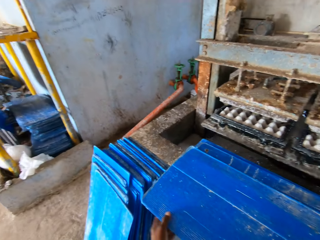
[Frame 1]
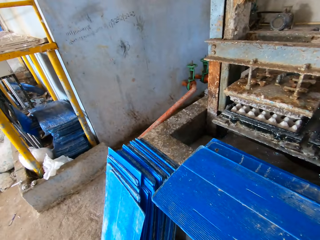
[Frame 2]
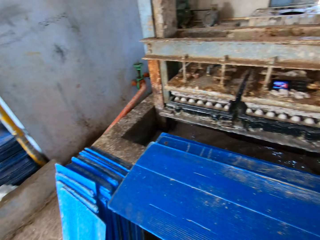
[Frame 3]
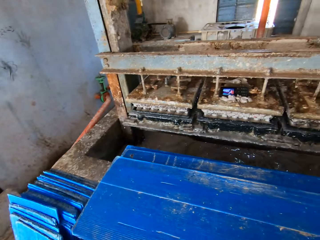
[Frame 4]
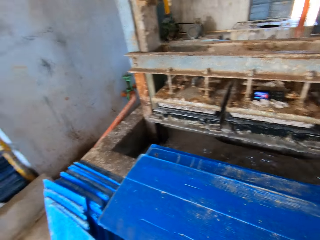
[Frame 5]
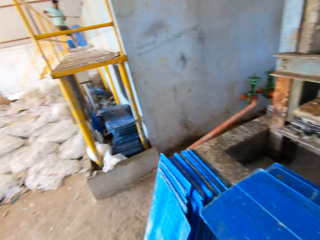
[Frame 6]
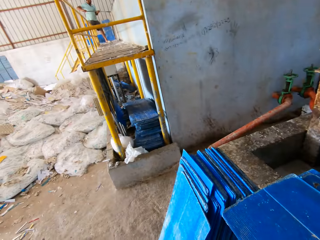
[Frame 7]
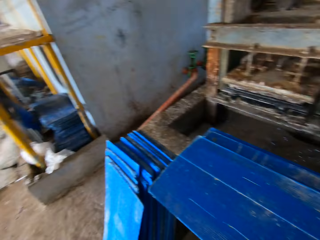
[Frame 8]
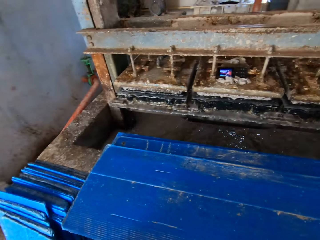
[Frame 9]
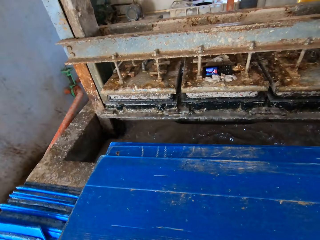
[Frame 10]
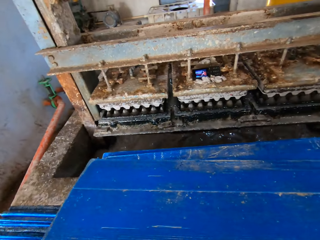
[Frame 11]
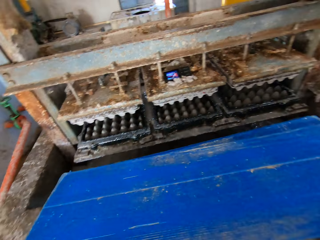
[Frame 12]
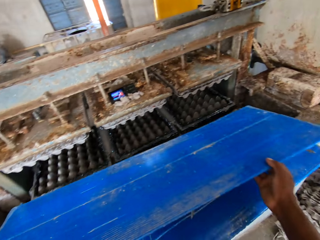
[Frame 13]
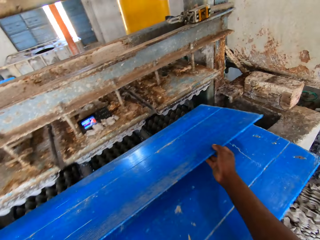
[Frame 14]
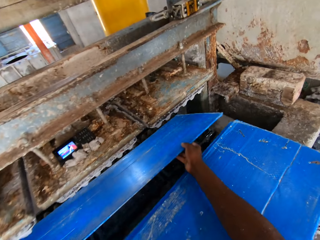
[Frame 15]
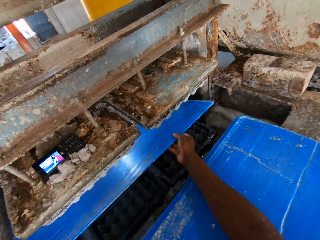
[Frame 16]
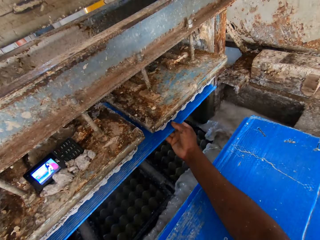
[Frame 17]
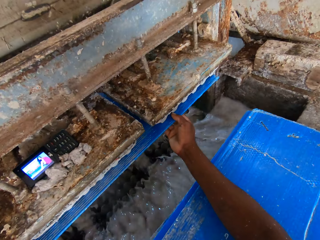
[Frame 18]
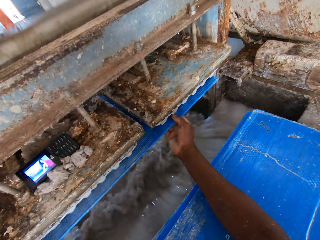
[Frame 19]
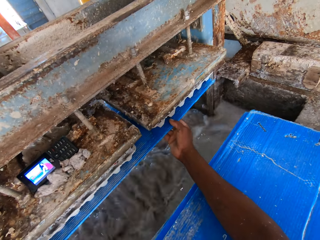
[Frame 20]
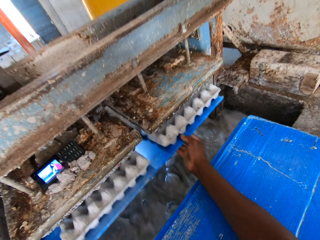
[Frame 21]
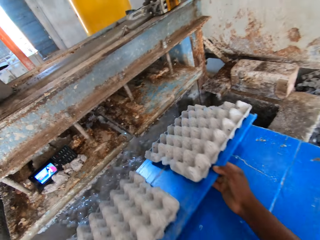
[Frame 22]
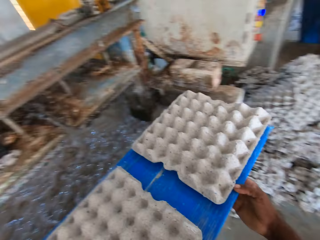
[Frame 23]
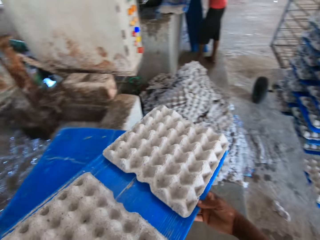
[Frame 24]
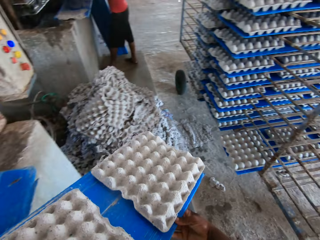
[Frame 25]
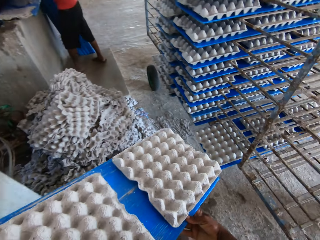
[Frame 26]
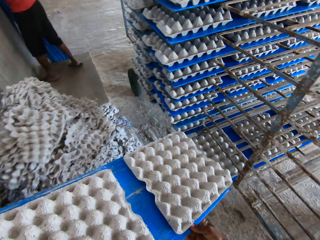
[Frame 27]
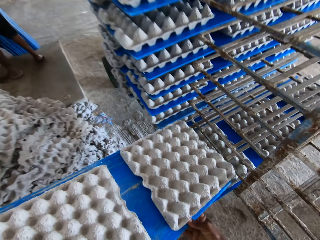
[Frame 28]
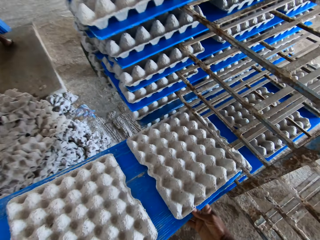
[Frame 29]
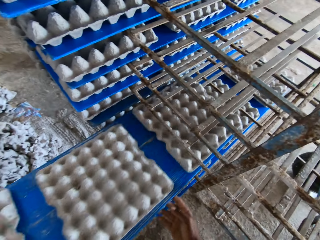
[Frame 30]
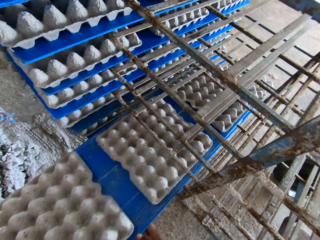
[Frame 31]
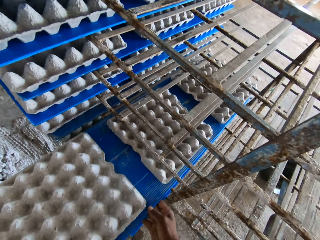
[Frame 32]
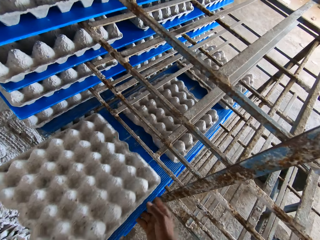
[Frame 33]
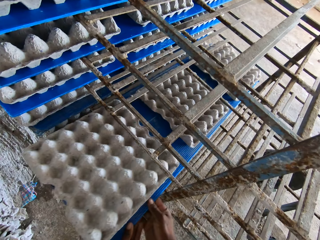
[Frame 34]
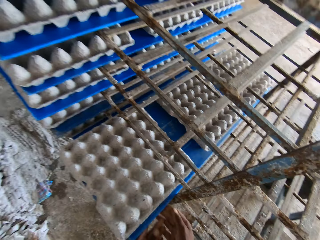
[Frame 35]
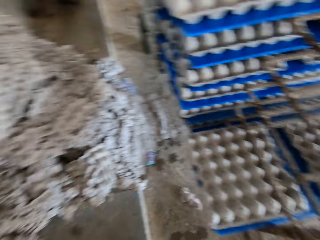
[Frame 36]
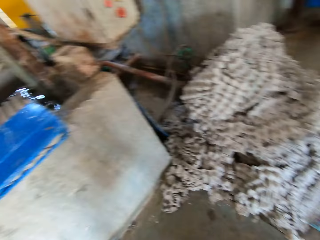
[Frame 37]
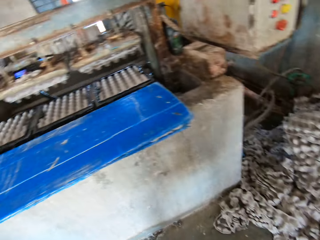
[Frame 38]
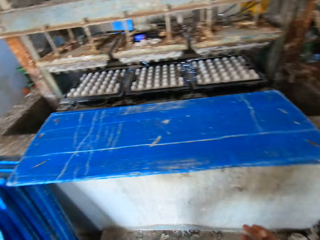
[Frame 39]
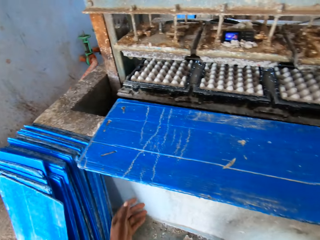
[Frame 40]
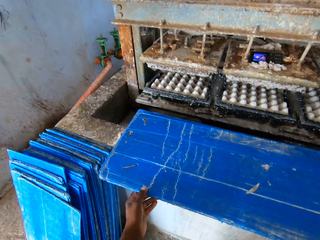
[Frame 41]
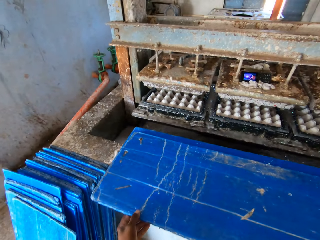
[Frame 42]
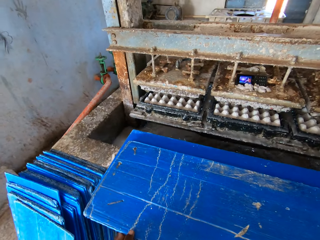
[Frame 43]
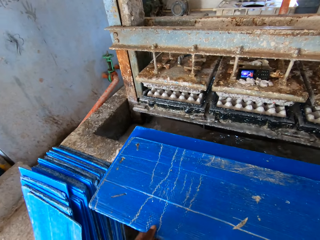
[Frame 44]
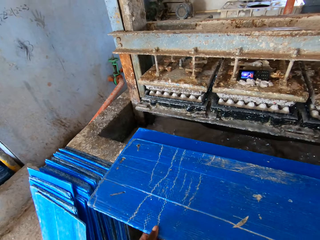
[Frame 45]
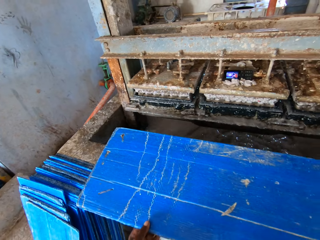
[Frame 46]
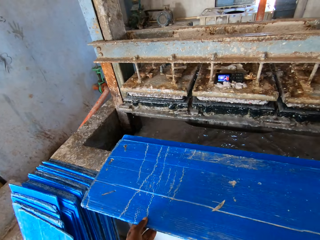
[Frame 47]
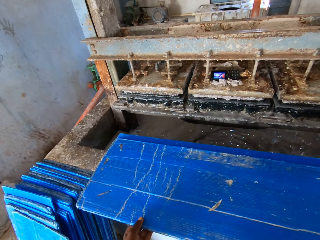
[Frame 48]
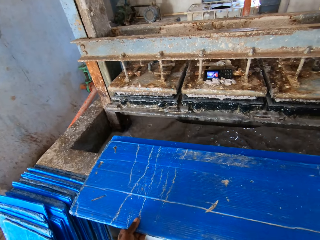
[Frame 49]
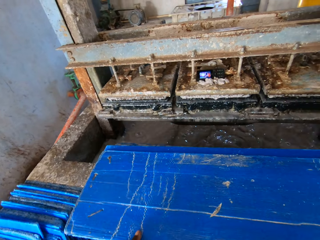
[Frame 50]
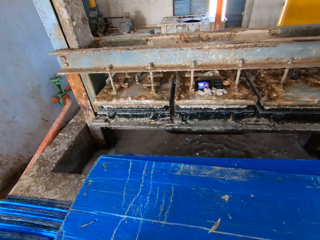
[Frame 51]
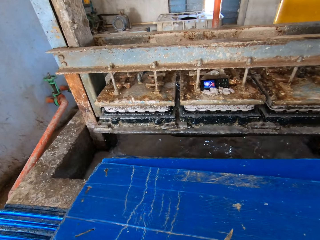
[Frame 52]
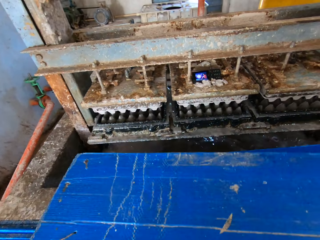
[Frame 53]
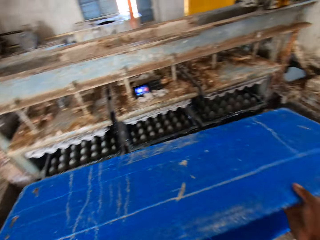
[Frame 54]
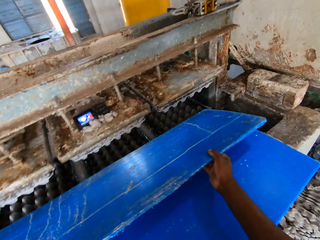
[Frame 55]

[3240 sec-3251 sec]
The camera wearer picks the wood board. They put the wood board below the egg machine tray. They put the wood board on the shelf. They pick the wood board.

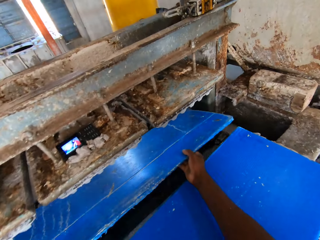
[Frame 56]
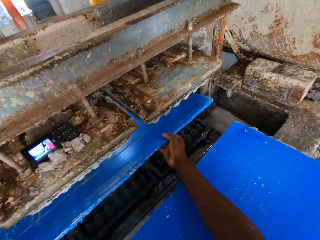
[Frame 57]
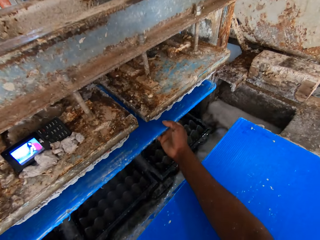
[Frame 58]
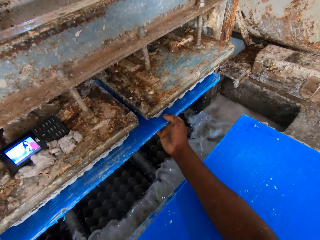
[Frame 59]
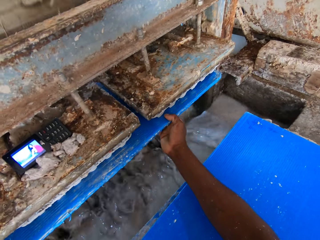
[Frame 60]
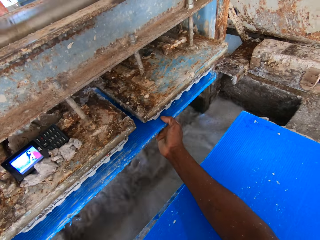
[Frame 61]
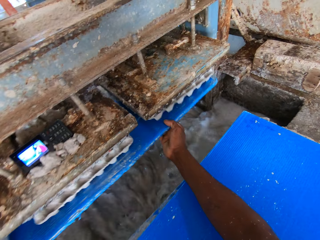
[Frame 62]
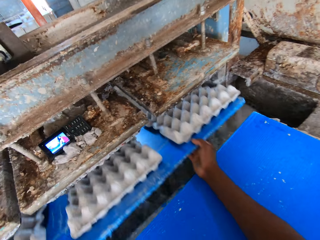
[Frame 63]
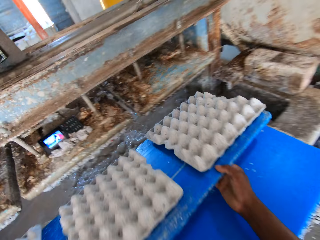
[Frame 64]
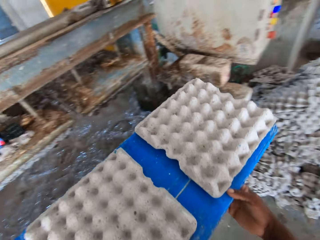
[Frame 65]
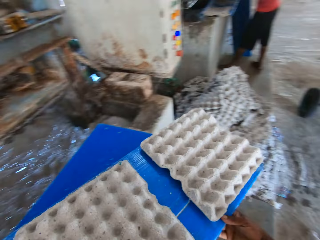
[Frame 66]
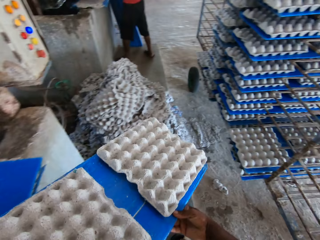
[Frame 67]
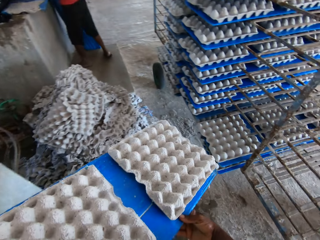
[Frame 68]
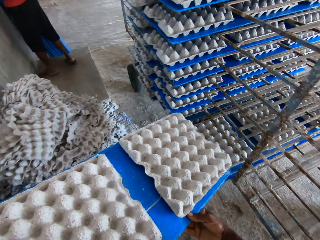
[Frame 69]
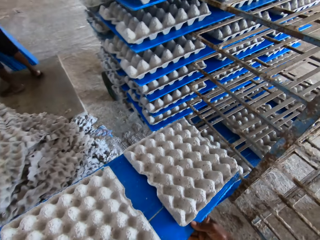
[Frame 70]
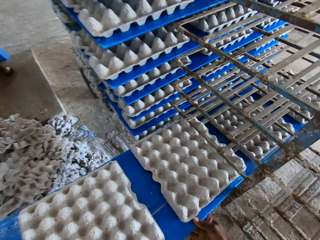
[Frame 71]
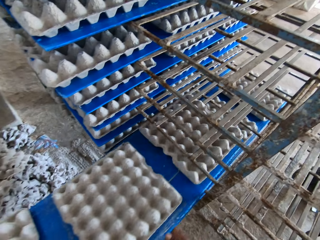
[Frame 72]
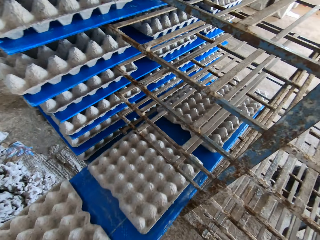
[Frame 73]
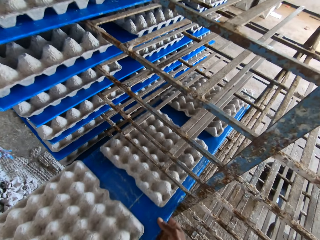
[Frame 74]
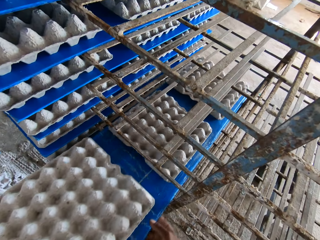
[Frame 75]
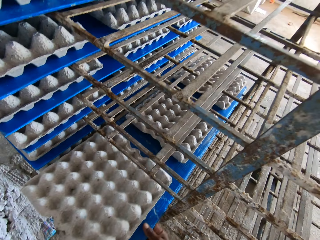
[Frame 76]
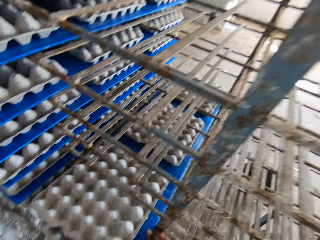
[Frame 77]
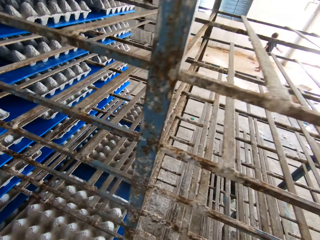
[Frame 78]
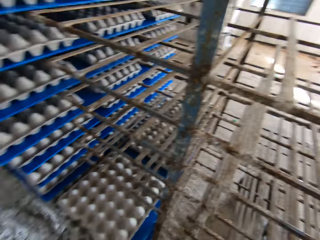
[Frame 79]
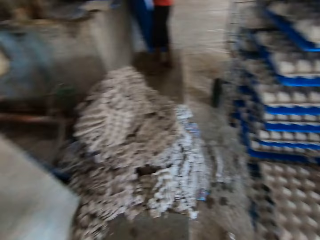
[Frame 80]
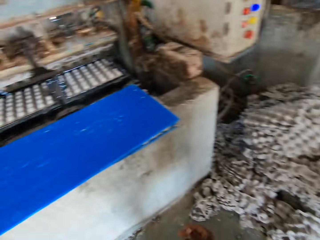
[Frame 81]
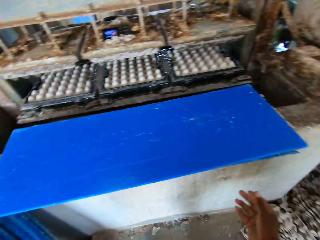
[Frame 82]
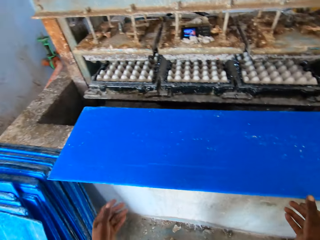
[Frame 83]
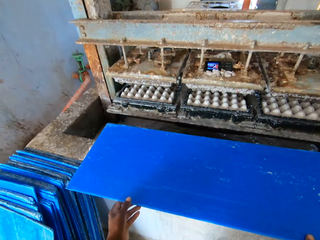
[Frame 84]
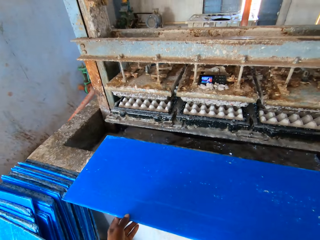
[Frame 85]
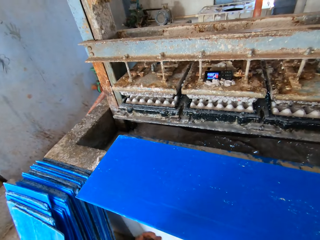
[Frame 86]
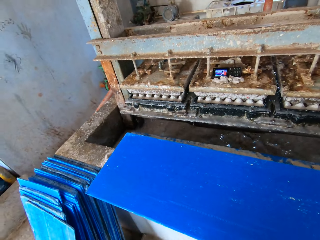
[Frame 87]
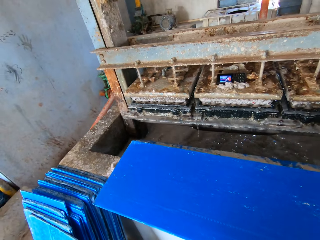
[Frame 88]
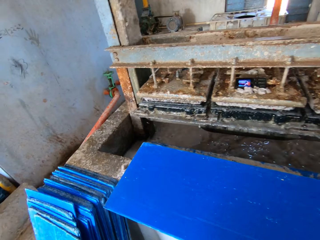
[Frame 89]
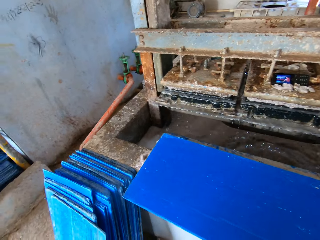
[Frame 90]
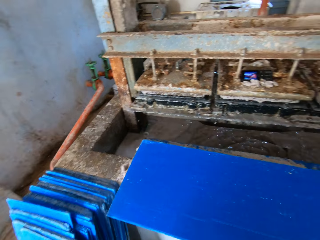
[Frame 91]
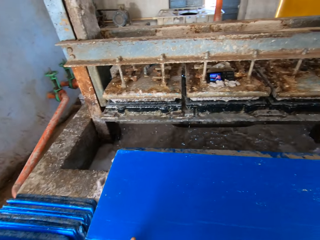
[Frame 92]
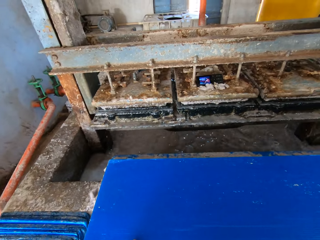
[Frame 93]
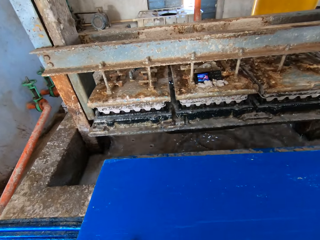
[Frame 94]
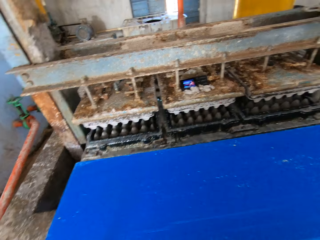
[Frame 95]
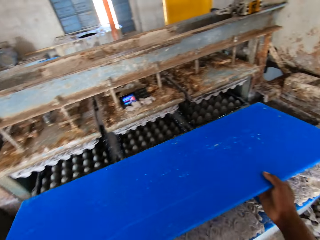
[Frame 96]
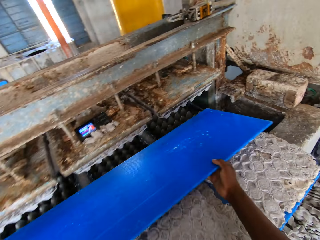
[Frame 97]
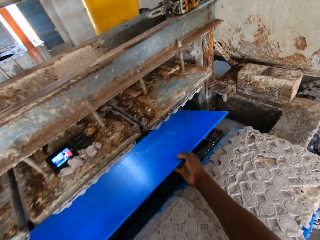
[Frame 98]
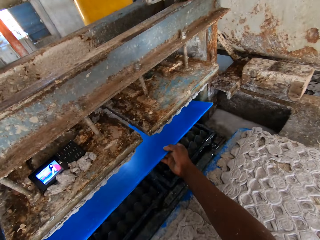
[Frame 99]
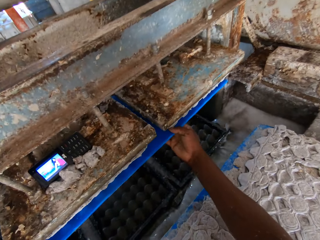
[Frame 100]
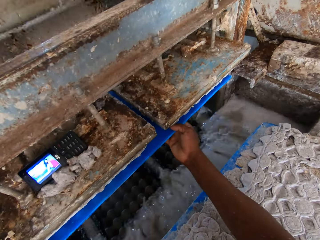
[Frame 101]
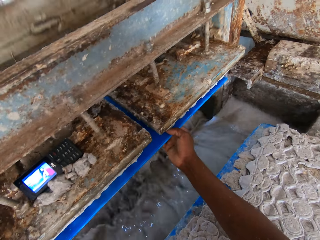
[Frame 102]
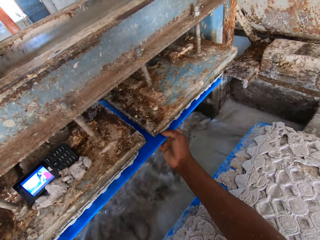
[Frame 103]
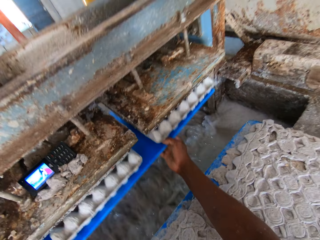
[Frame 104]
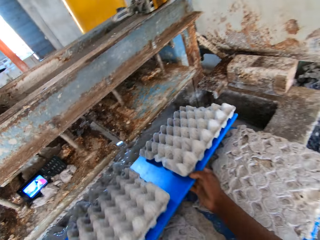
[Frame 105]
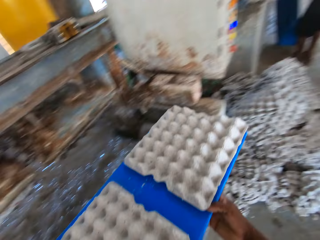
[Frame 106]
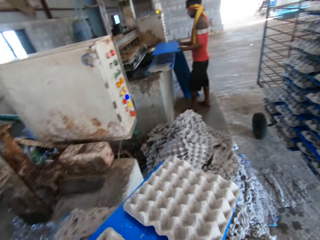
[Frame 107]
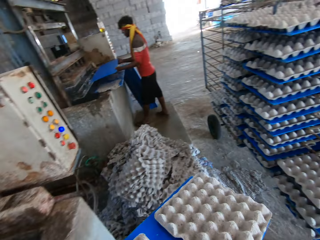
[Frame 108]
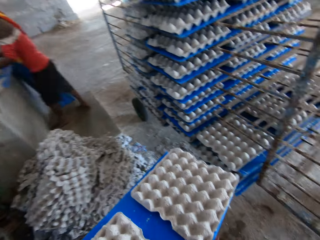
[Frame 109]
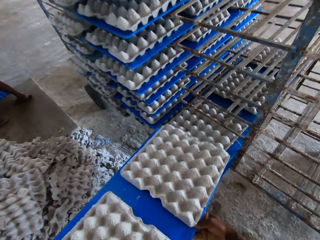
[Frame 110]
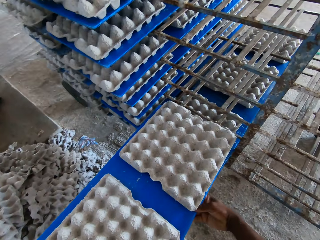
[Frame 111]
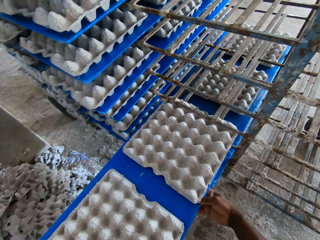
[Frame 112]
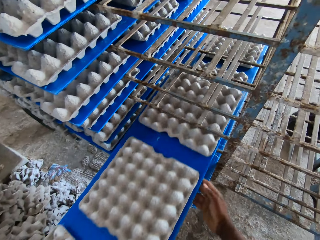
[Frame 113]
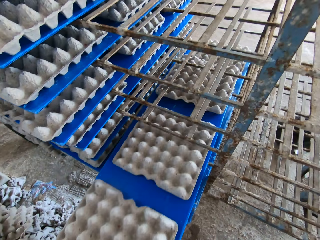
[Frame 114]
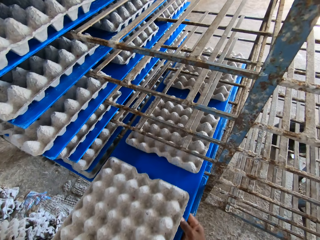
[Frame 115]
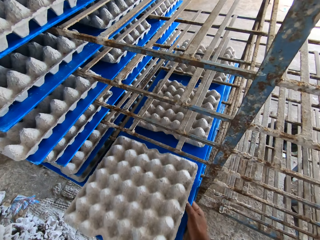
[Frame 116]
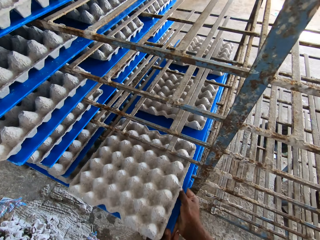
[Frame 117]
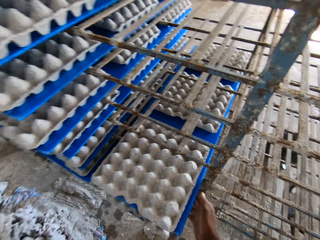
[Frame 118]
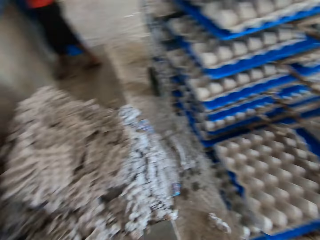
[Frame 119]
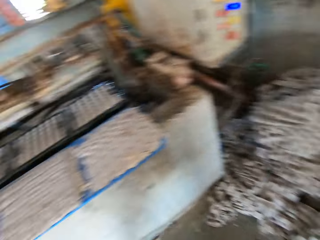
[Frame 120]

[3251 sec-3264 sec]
The camera wearer puts the wood board below the egg machine tray. They put the wood board on the shelf. They pick a polypropylene plastic or board from the pile of polypropylene plastics with both hands. They move the board to the machine. They take egg trays from the egg pulp machine with the polypropylene plastic in both hands. They slide the polypropylene plastic with crates on the rack with both hands.
